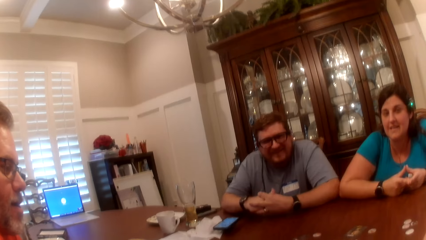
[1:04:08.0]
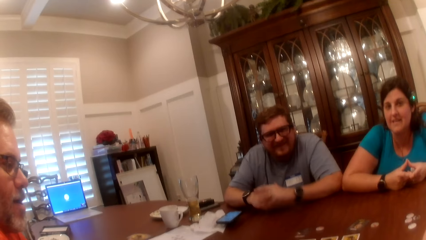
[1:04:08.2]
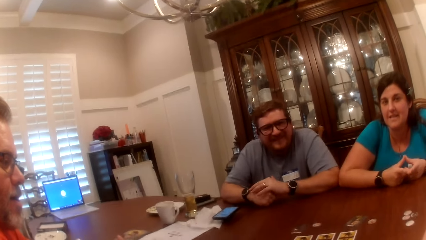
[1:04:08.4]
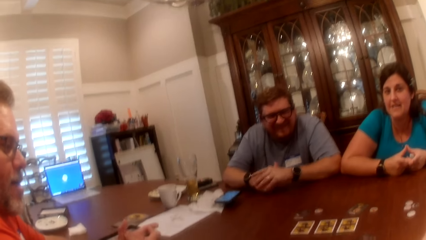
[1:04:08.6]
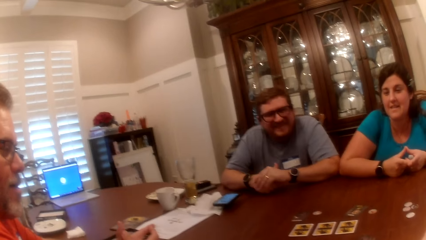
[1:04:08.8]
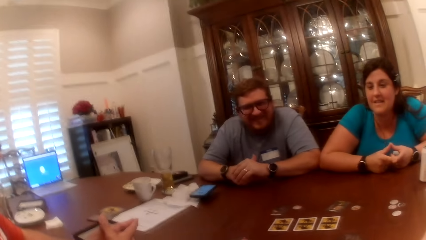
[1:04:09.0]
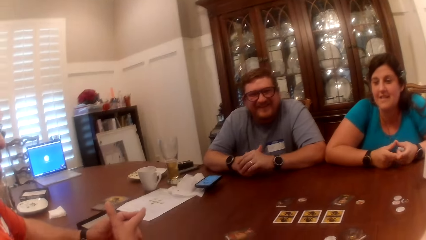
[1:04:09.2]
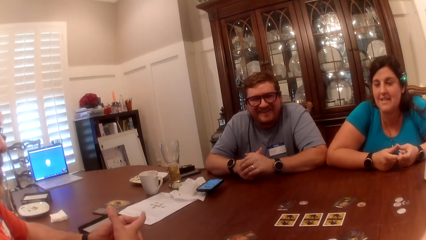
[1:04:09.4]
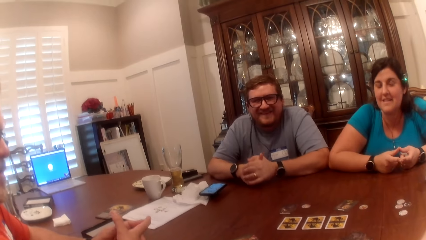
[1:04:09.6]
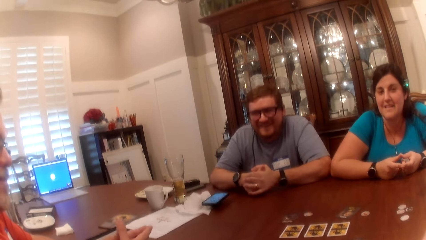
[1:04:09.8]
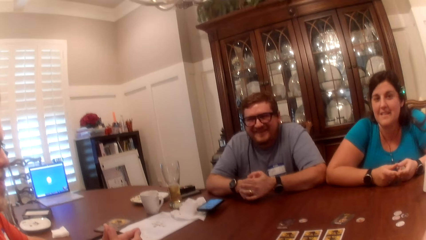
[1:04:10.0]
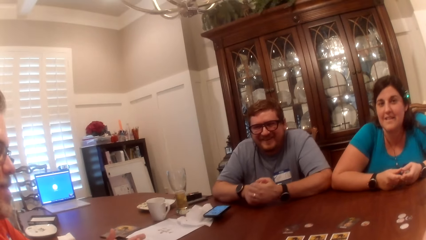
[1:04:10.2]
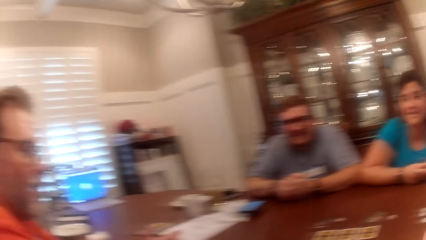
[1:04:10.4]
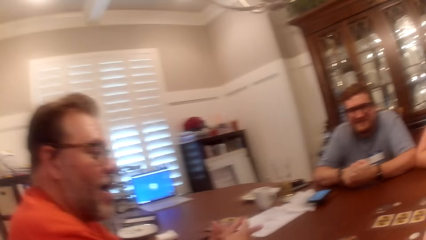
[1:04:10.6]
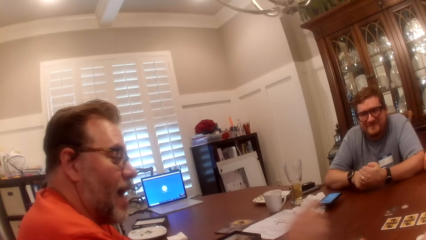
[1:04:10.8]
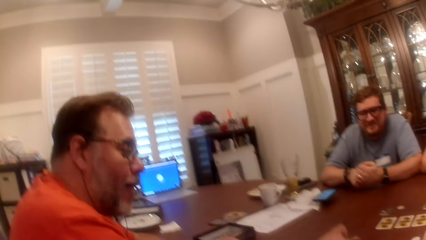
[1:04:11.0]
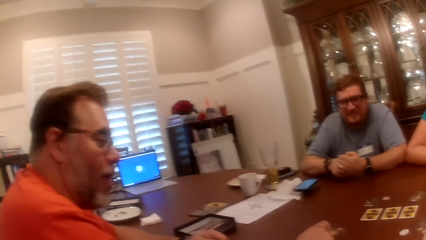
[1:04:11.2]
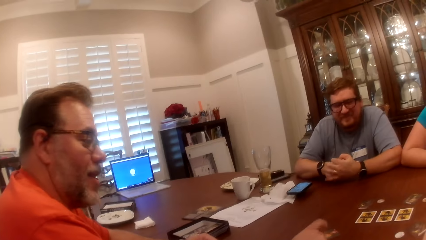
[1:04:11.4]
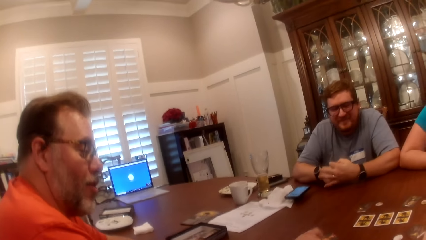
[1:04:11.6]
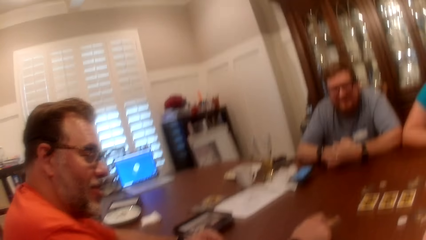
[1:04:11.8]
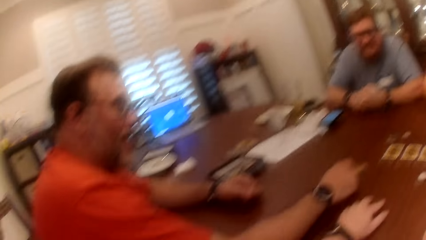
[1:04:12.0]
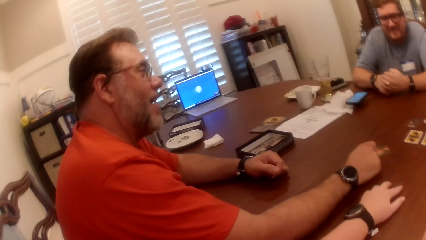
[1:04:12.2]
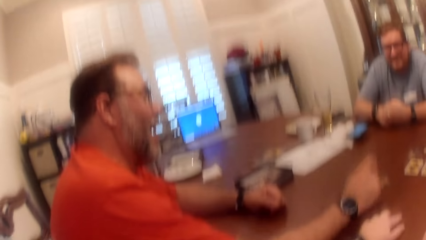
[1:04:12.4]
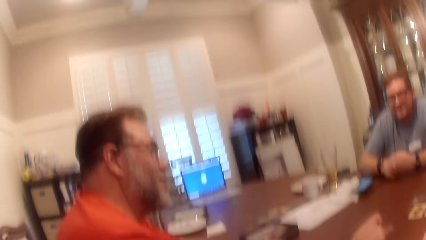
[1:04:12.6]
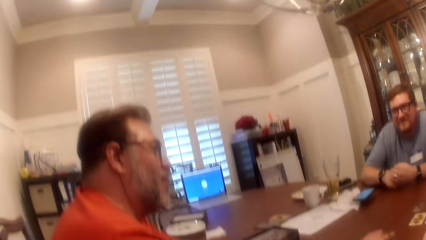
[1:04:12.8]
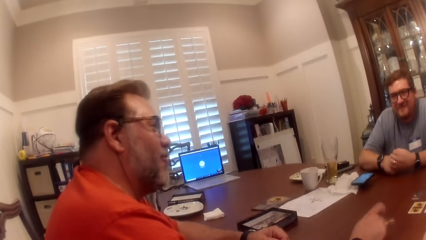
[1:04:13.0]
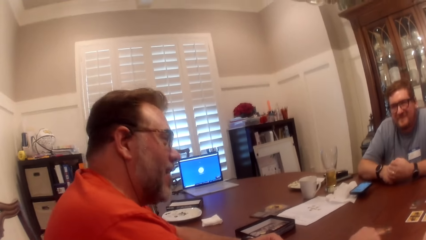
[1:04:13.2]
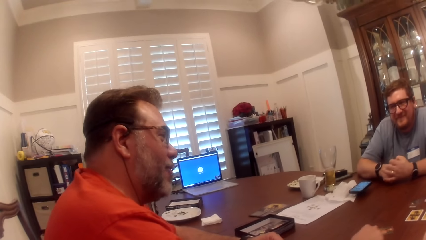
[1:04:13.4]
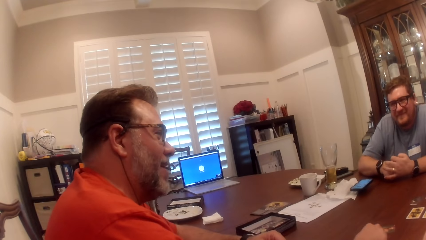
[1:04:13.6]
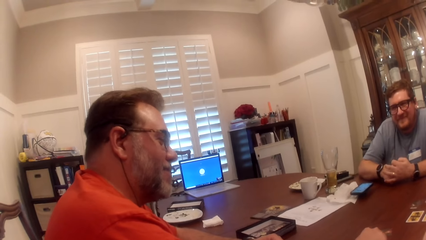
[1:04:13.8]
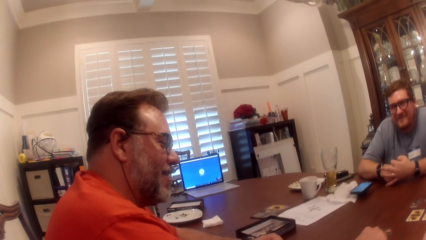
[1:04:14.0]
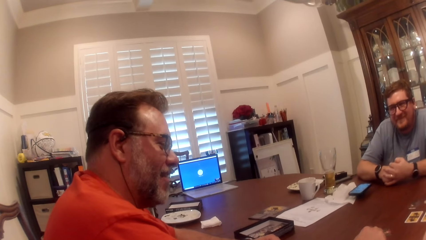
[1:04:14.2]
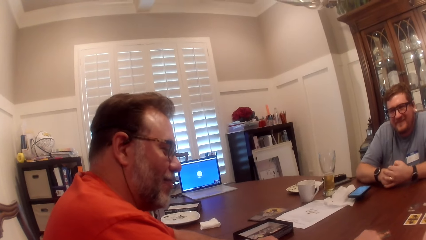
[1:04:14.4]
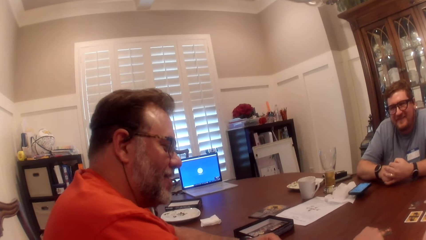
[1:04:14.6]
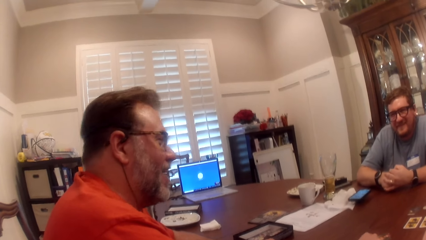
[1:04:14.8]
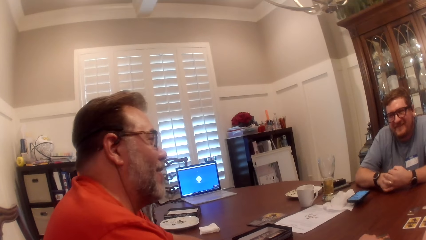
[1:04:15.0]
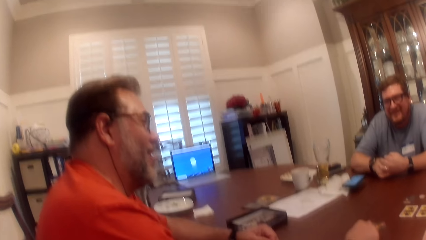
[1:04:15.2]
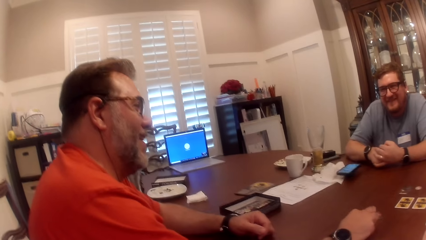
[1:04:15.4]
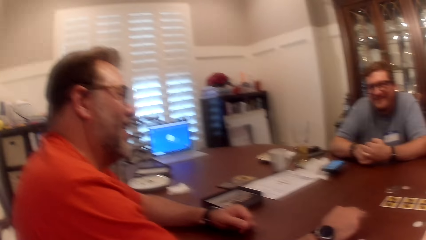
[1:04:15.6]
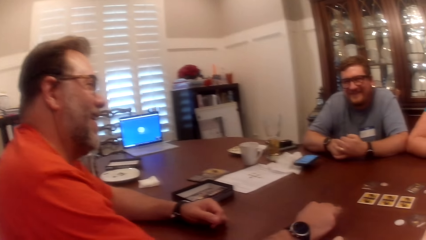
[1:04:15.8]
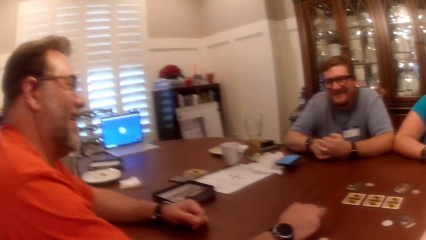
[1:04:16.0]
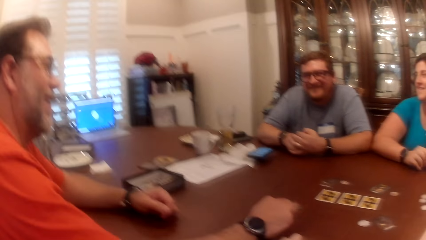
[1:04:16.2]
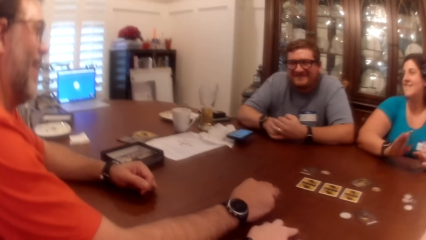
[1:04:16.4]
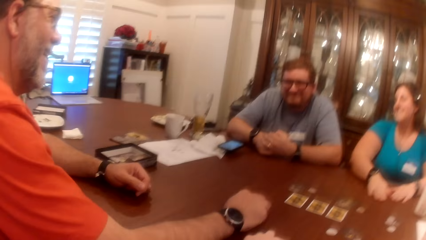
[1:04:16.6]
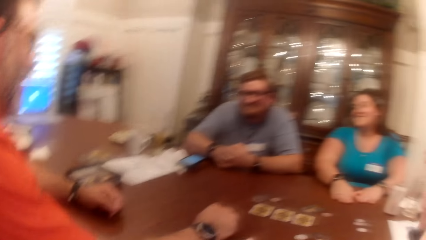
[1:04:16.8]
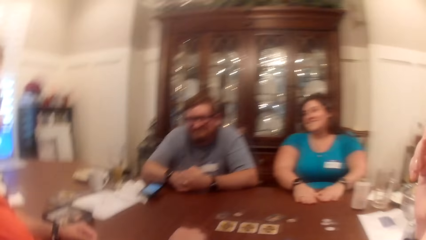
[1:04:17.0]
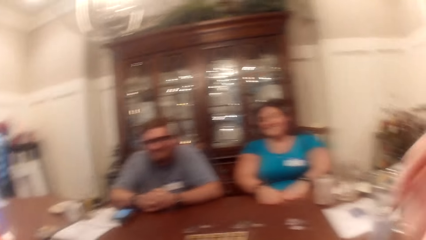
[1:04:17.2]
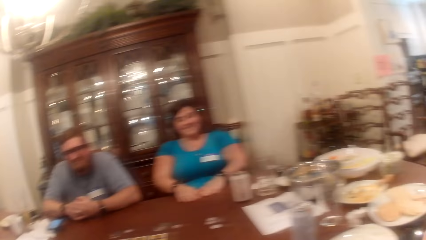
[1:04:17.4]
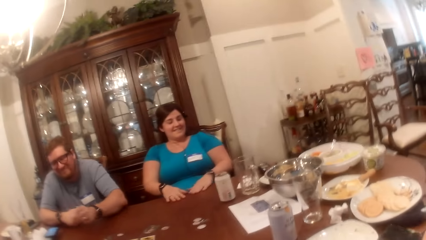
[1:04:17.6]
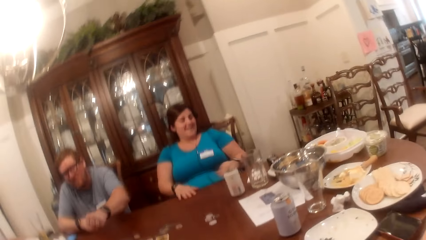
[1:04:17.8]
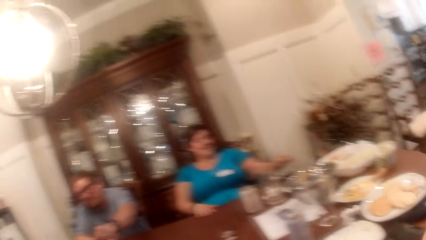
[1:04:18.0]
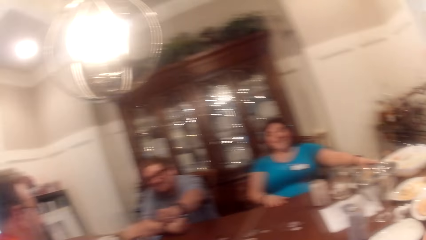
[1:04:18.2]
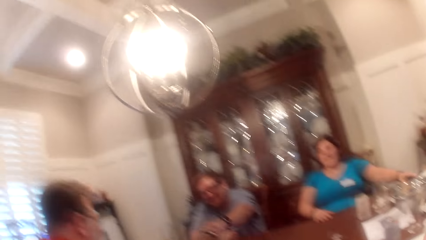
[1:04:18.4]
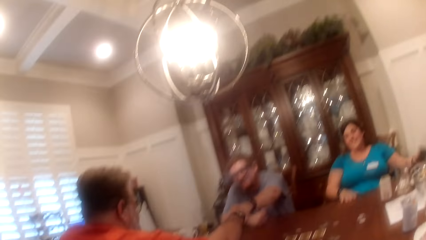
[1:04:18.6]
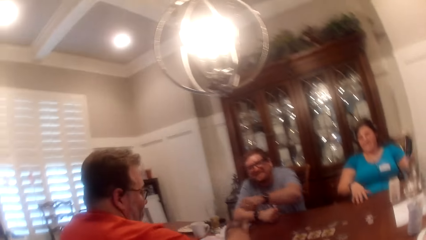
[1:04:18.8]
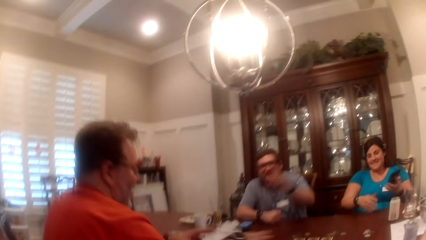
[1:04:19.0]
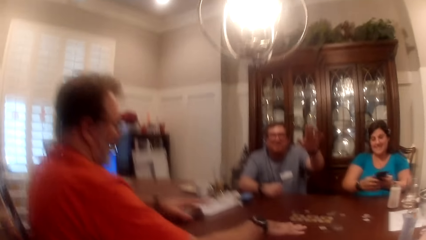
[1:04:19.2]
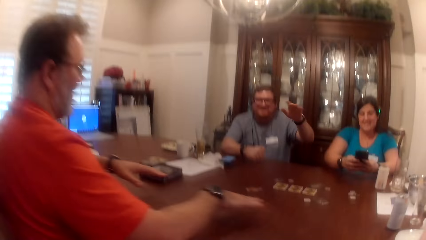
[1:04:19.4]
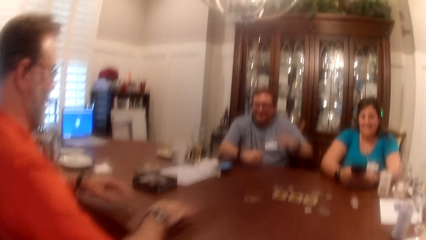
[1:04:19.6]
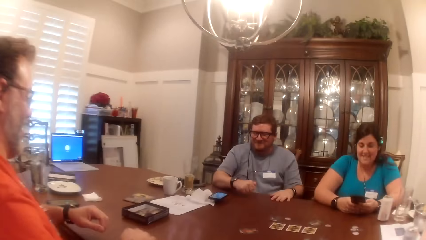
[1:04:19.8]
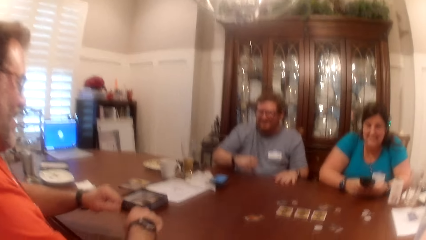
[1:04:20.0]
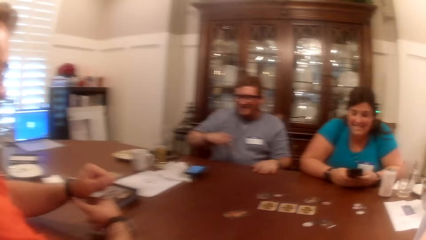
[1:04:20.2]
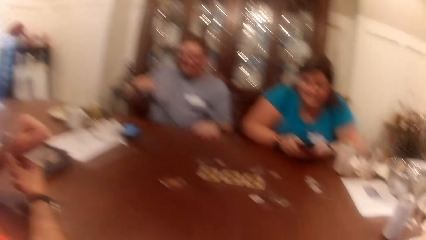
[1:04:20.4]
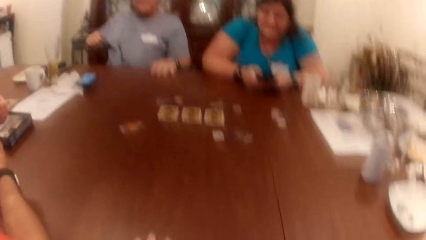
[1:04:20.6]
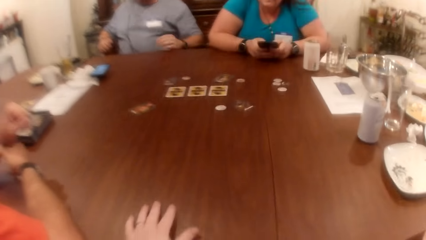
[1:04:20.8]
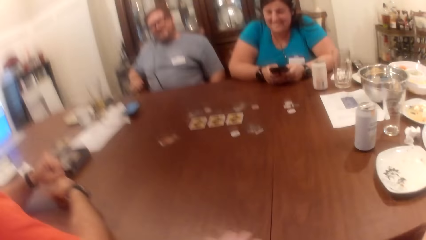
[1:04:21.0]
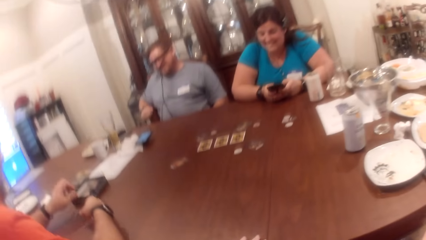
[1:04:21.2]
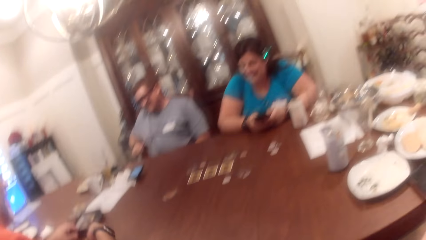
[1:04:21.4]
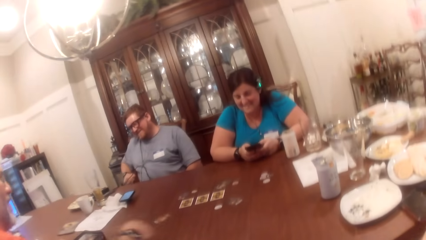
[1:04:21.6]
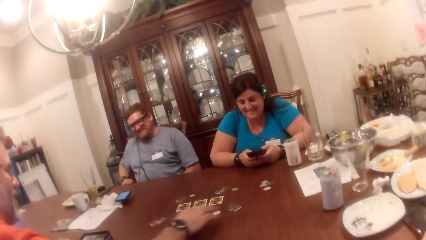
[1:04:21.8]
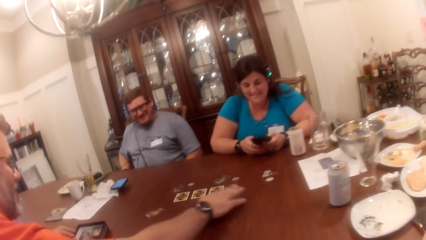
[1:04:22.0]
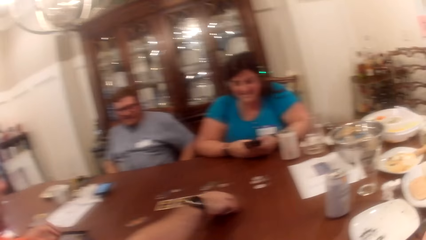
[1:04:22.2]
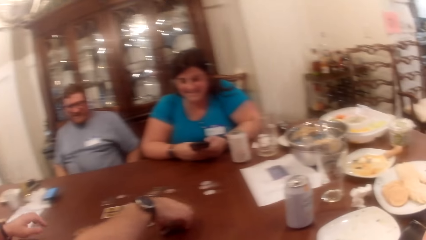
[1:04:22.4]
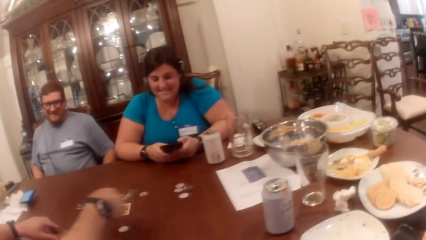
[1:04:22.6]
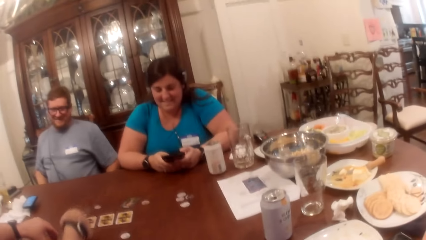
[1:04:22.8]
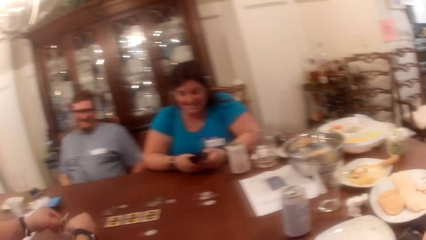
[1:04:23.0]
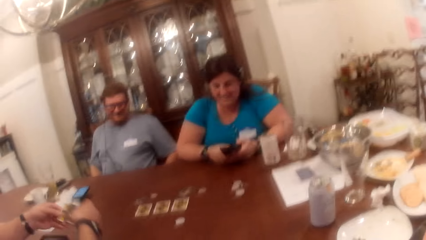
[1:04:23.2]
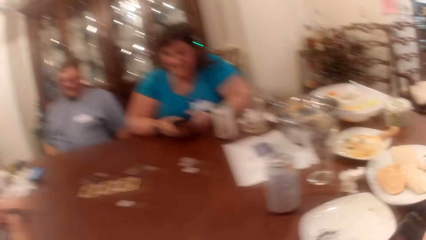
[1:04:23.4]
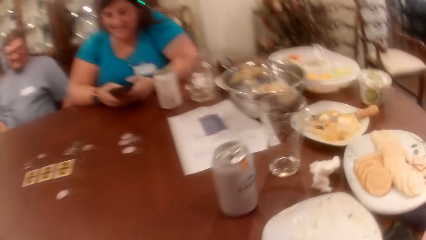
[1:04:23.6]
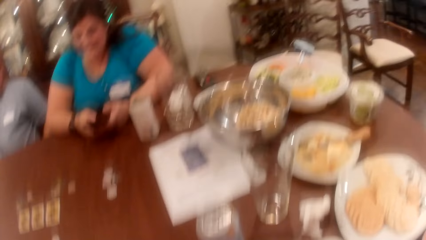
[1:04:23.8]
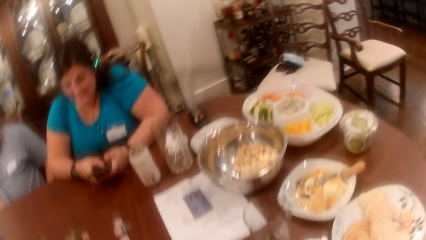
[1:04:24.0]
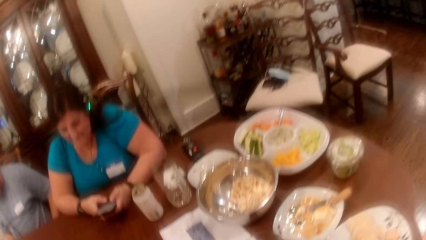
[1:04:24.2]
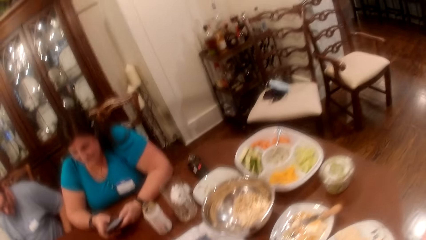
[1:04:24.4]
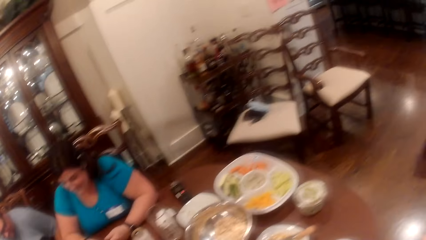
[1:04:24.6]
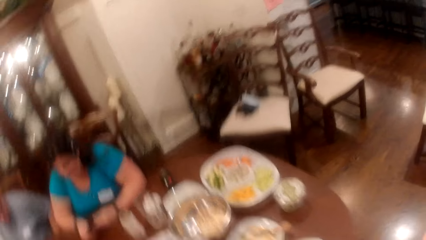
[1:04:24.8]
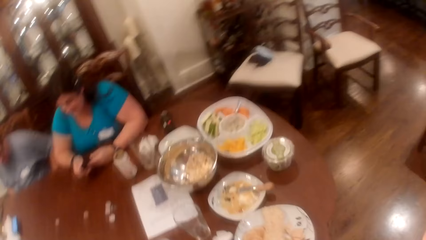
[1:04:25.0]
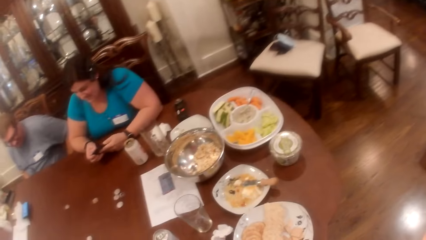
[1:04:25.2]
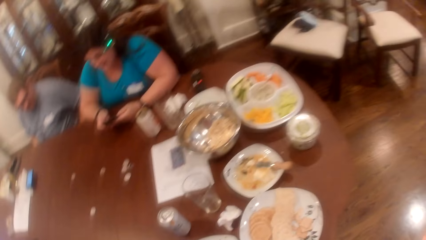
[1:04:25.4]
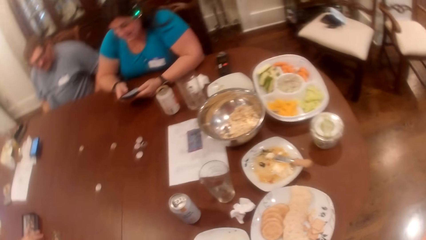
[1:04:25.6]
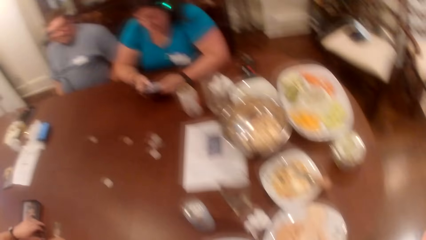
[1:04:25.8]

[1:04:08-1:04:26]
A man speaks to another man, a woman, and the camera wearer at the table. The woman hits both hands on the table. The camera wearer responds to the first man. The woman removes her left hand from the table. The other man removes his left hand from the table. The first man speaks to the other man, the woman, and the camera wearer at the table. The woman takes a phone from the table with her left hand. The other man speaks to the first man, the woman, and the camera wearer at the table. The camera wearer speaks to the first man, the other man, and the woman at the table. The woman operates the phone with both hands. The other man places his left hand on the table, removes his right hand from the table, and removes his left hand from the table. The first man removes coins from the table with his right hand. The other man converses with the woman, the first man, and the camera wearer. The camera wearer speaks to the first man, the other man, and the woman at the table. The first man removes the coins from the table with his left hand. The camera wearer stands up. The first man speaks to the other man, the woman, and the camera wearer at the table.
